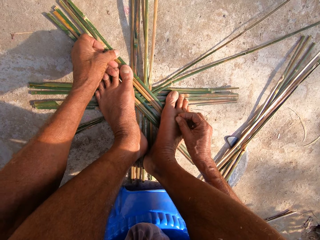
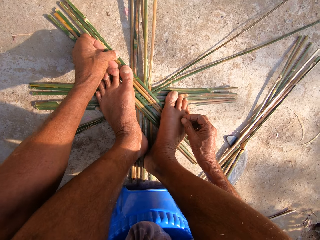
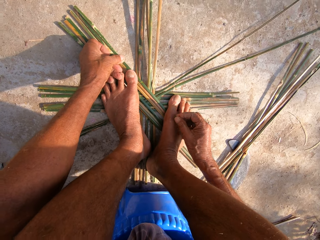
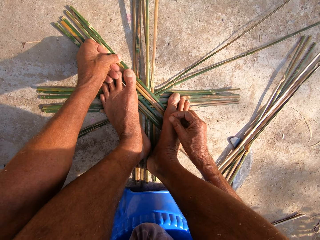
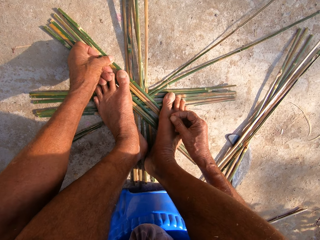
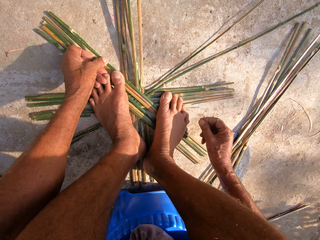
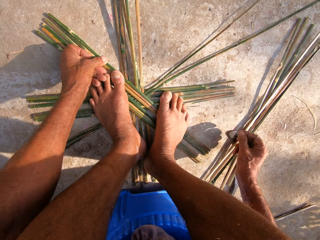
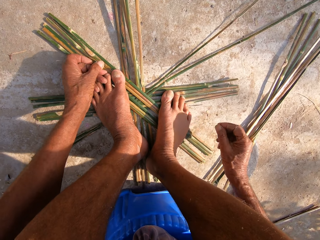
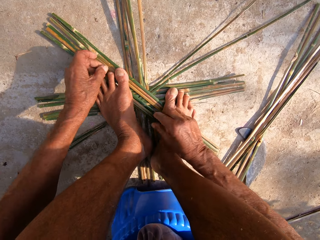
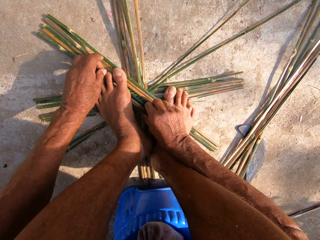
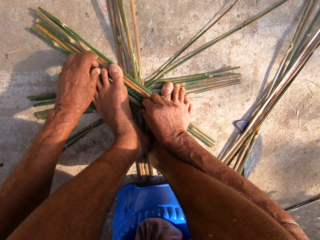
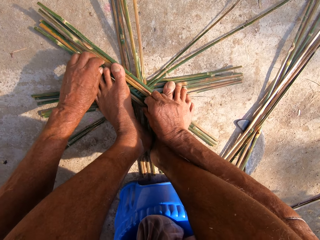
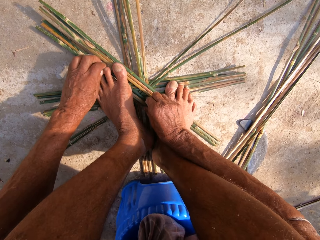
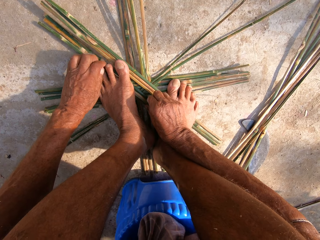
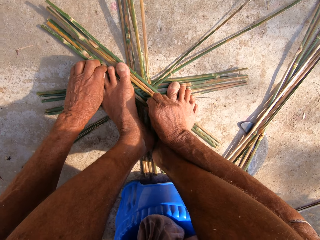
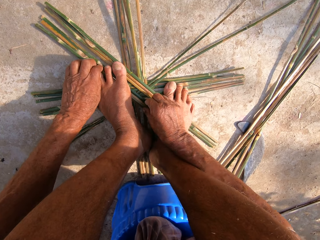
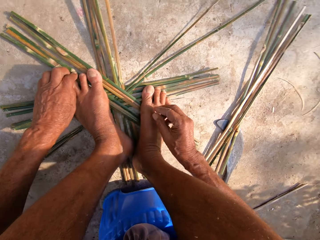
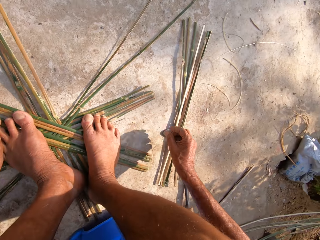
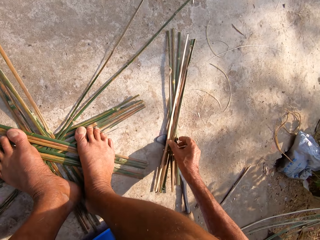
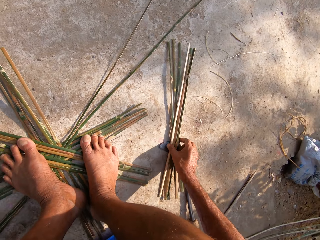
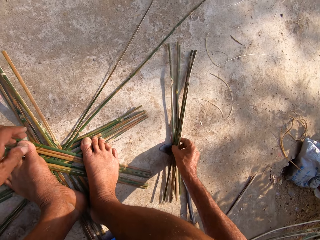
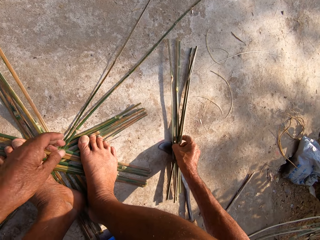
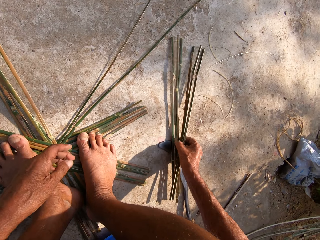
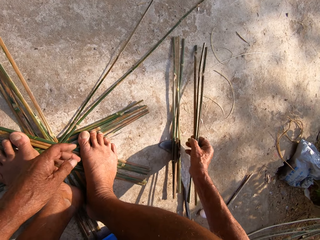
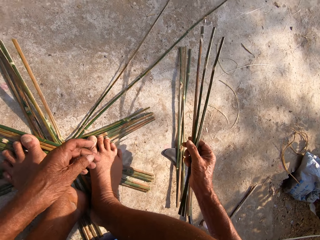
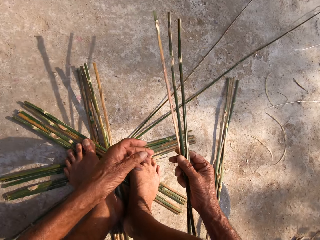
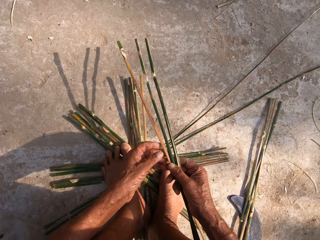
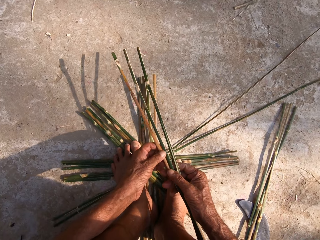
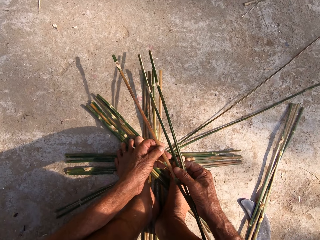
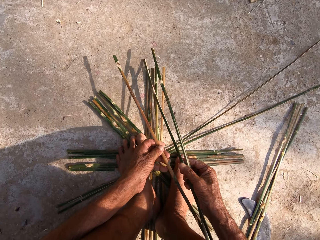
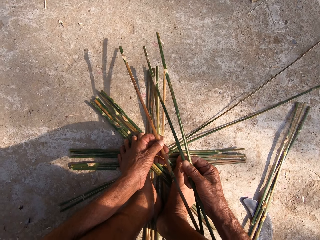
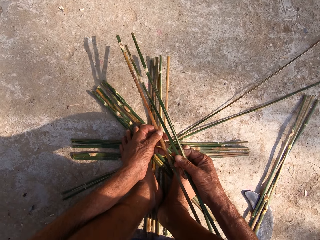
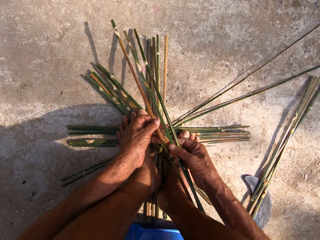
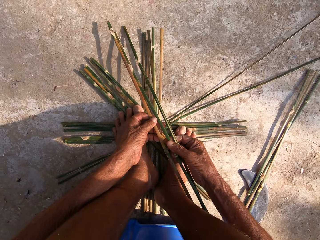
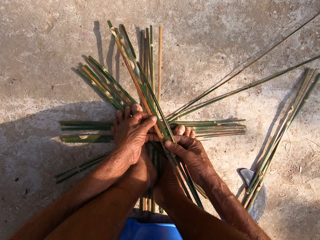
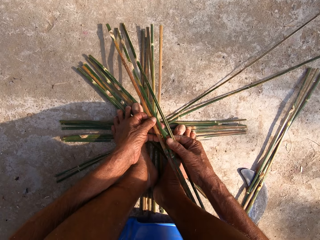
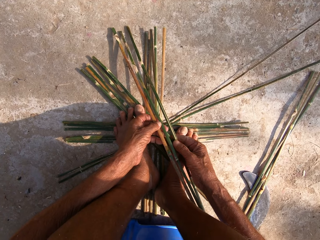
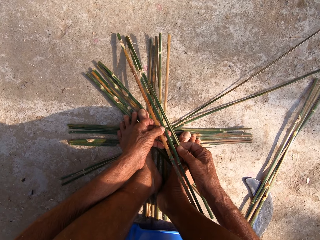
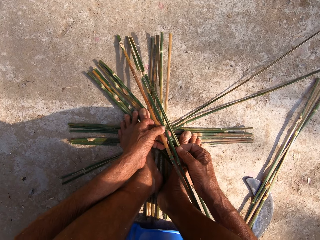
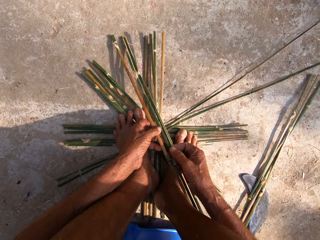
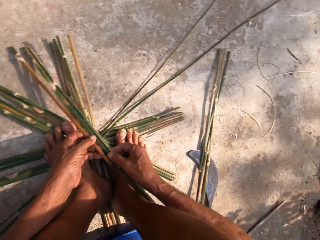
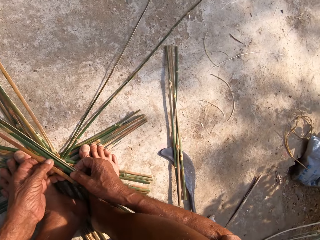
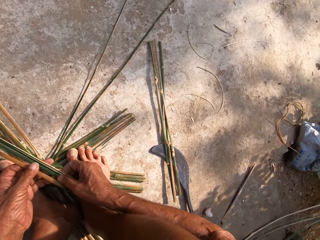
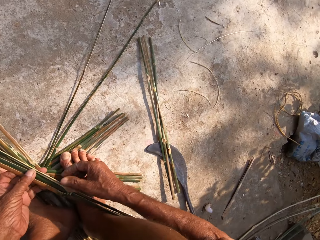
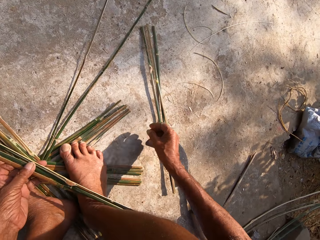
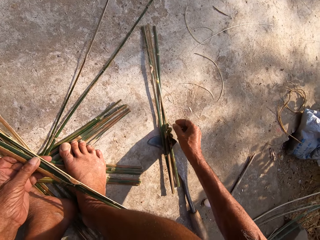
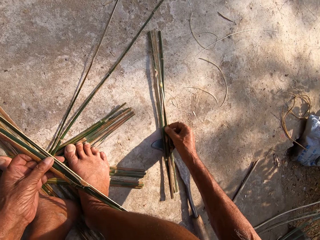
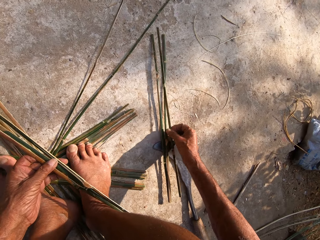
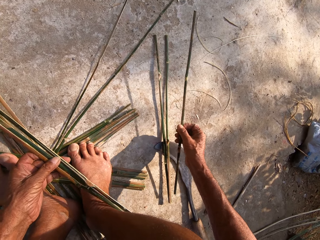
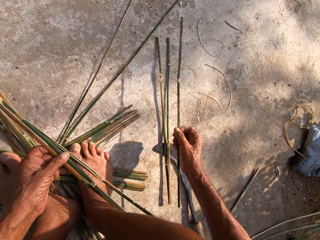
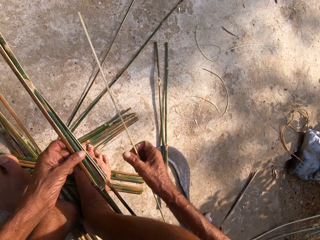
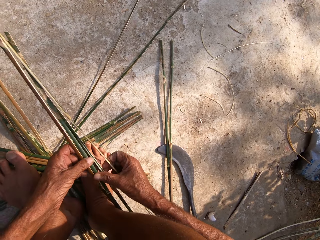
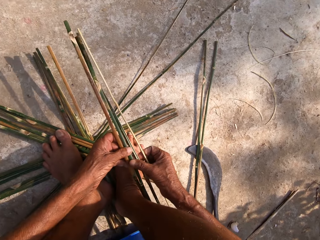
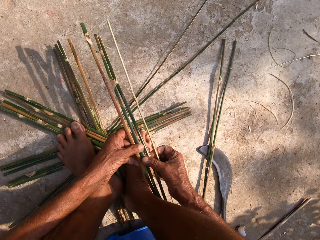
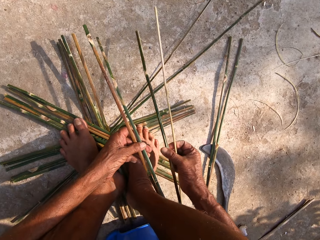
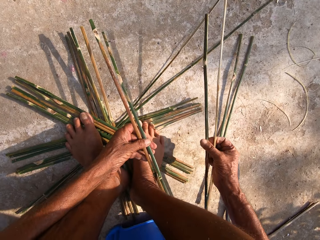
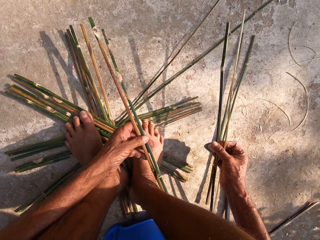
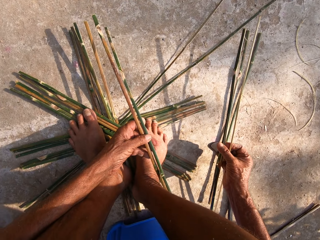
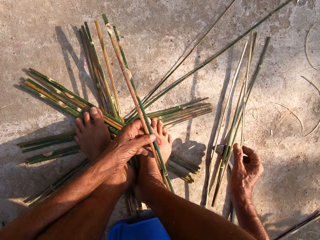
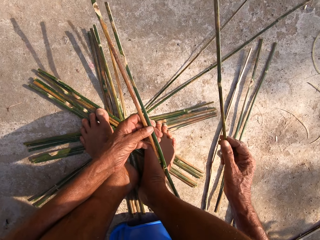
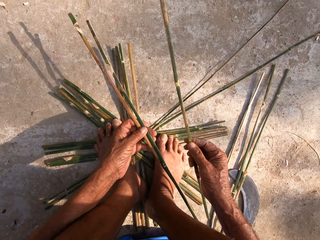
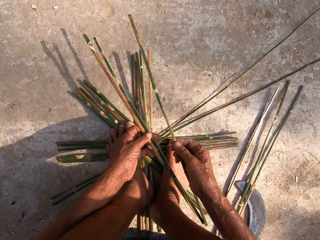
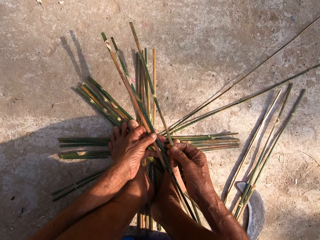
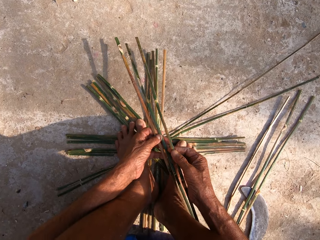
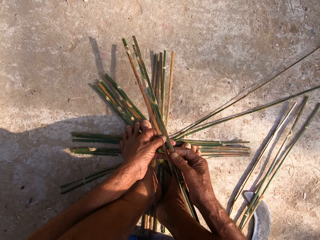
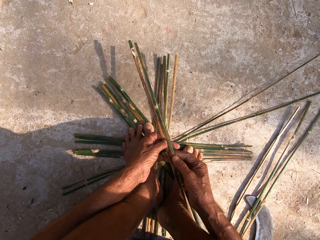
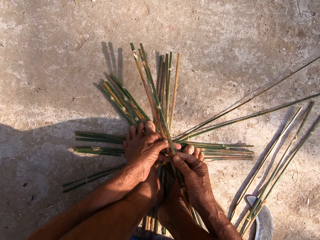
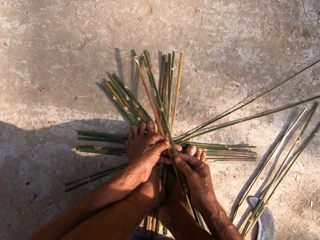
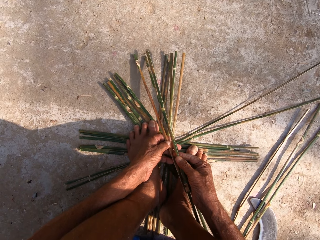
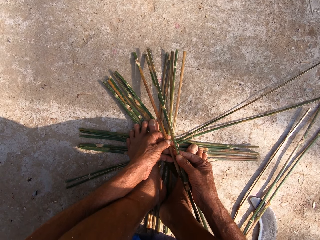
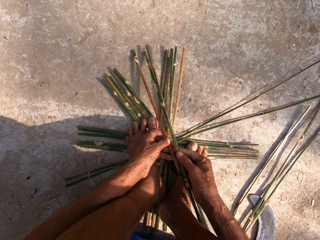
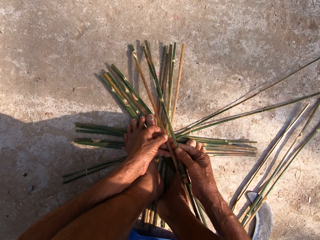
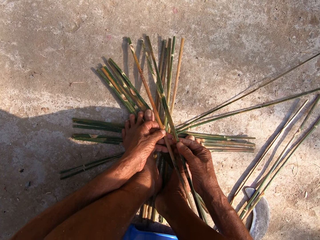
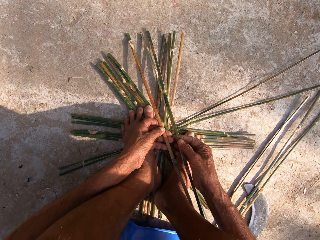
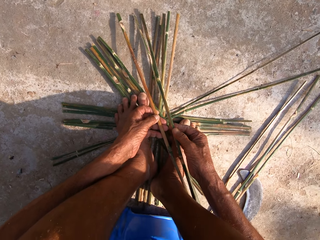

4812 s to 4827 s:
The camera wearer picks three canes from the set of canes on the floor with his right hand. He passes a cane from his right hand to his left hand. He does this repeatedly. He turns around. He picks a cane from the set of canes on the floor with his right hand. He picks the cane from his left hand with his right hand. He separates the bamboo sticks on his left hand. He drops the cane on the floor with his right hand. He takes the cane from his left hand with his right hand. He puts the bamboo sticks together. He drops the cane on the canes with his right hand.

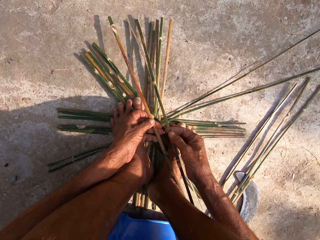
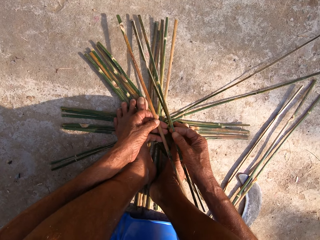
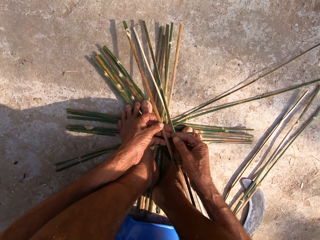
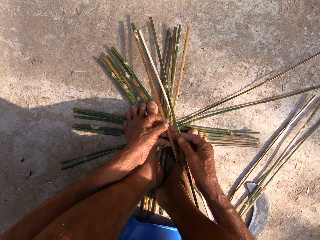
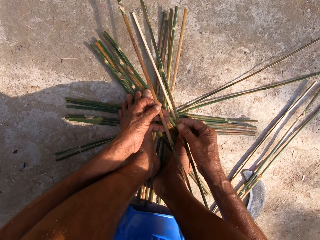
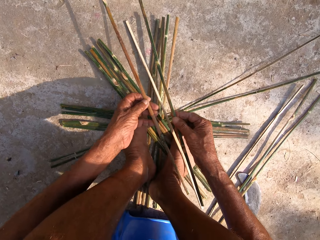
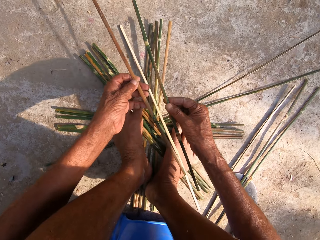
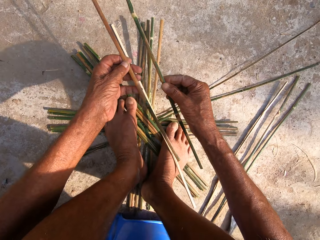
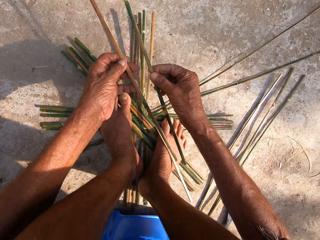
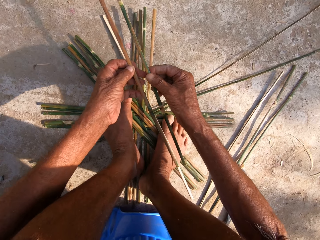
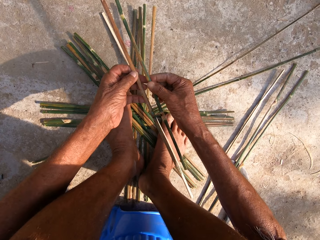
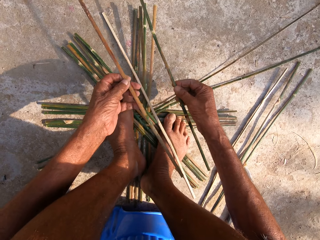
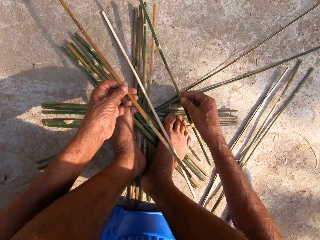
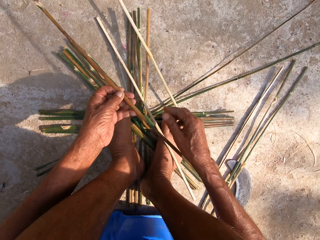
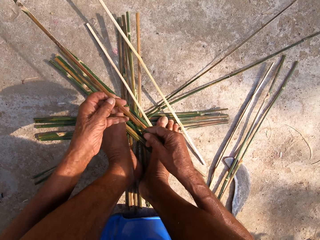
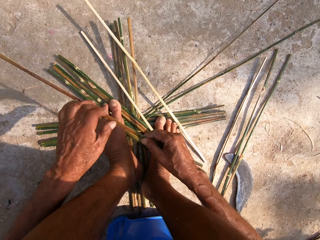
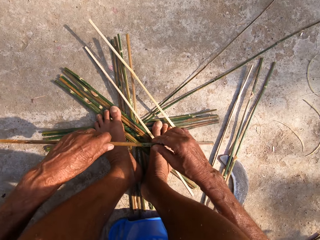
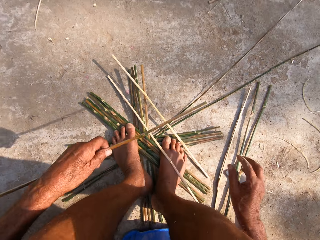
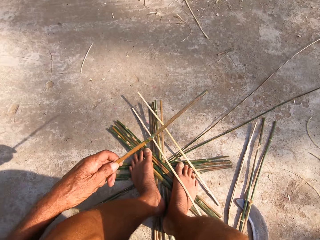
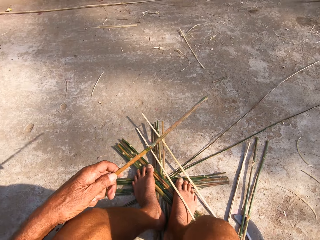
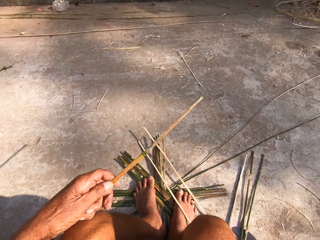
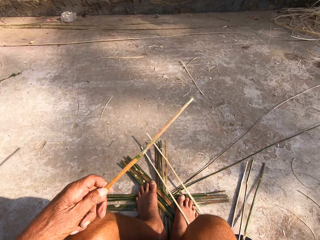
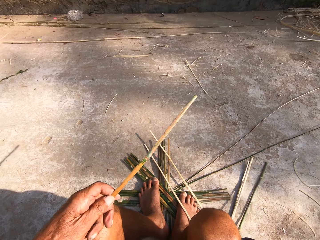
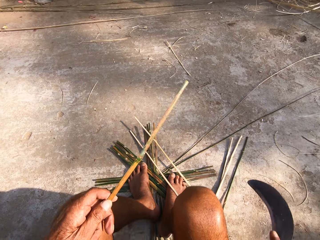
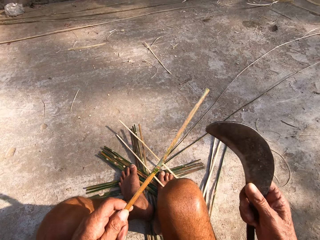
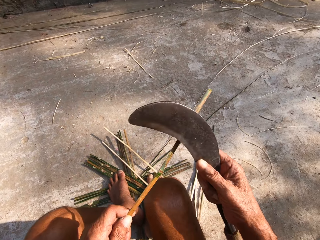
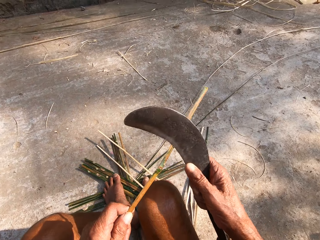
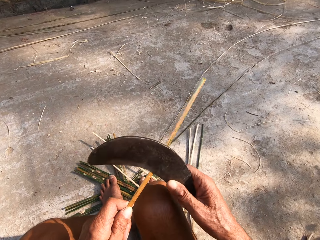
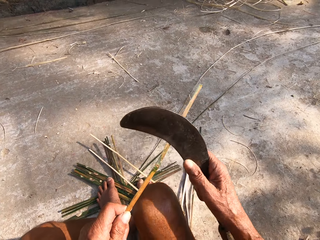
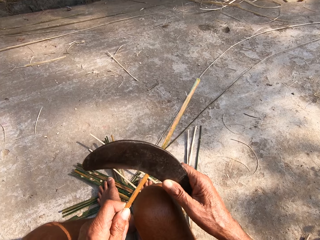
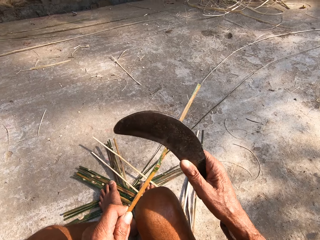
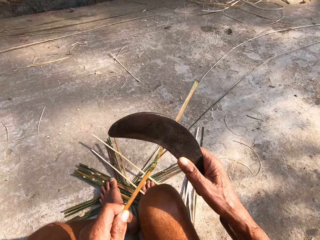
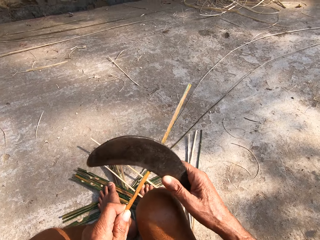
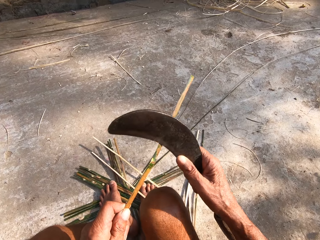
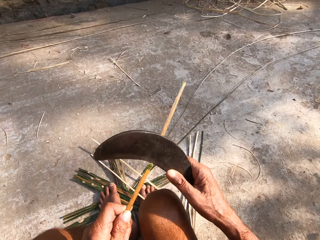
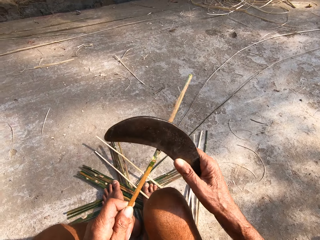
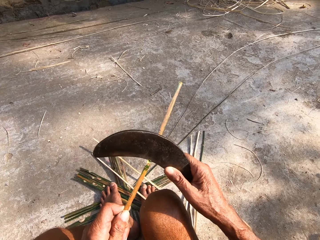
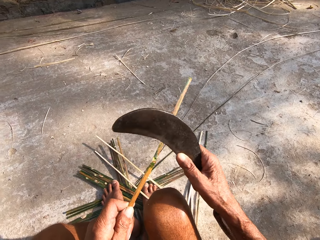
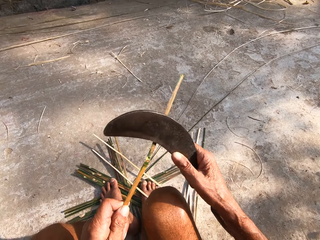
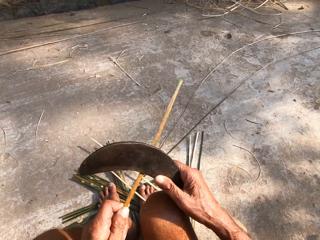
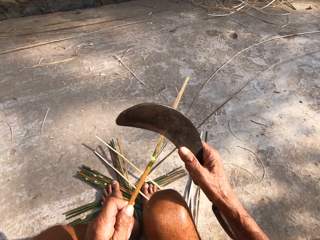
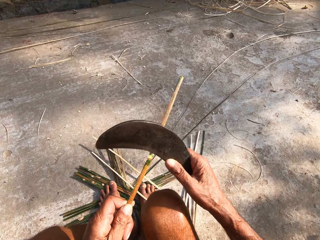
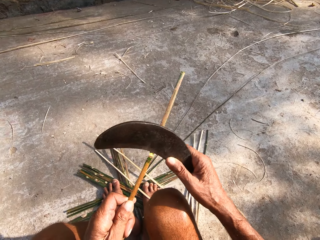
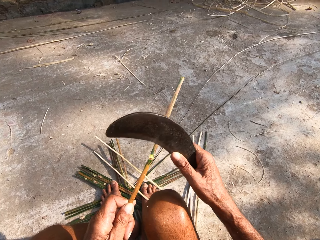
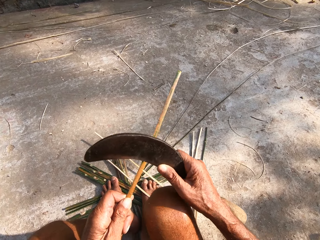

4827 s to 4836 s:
The camera wearer lifts the bamboo sticks on his two hands. He drops the cane in his right hand on the floor. He adjusts the cane in his left hand with his right hand. He turns the bamboo stick on his left hand. He picks the sickle from the floor with his right hand. He scrapes the cane in his left hand with the sickle in his right hand.
